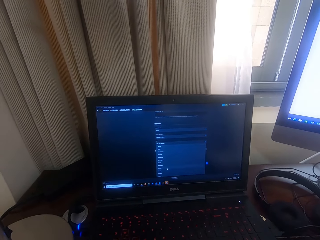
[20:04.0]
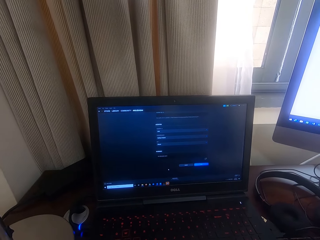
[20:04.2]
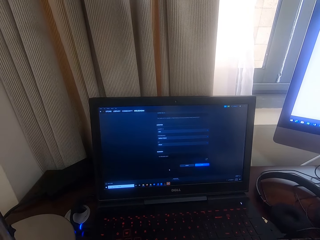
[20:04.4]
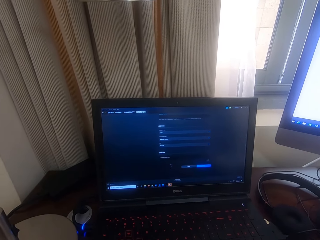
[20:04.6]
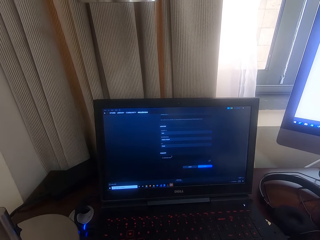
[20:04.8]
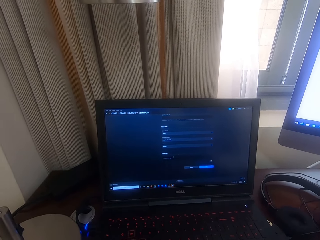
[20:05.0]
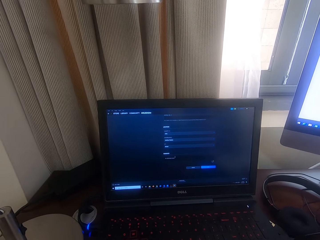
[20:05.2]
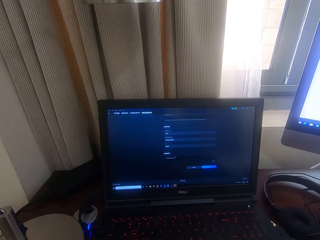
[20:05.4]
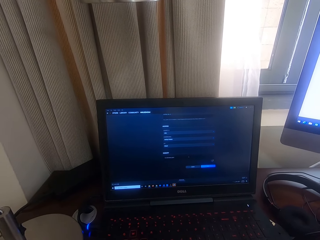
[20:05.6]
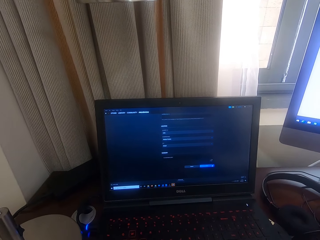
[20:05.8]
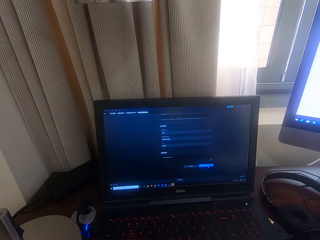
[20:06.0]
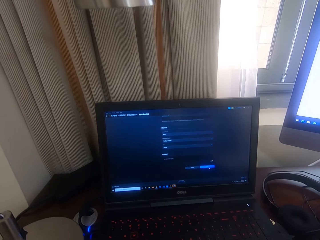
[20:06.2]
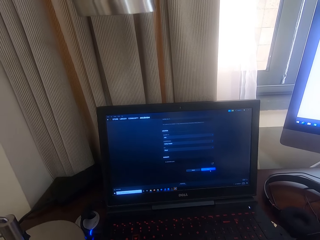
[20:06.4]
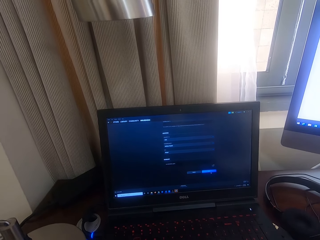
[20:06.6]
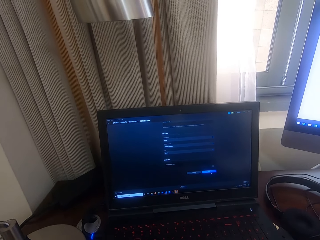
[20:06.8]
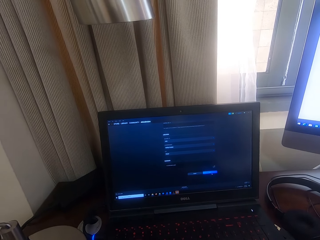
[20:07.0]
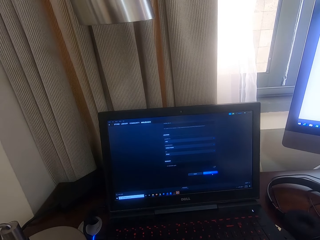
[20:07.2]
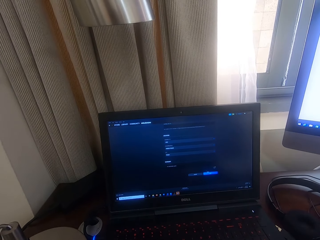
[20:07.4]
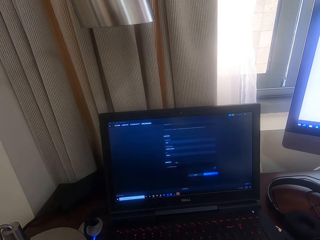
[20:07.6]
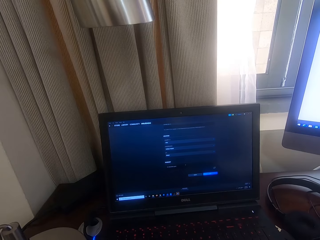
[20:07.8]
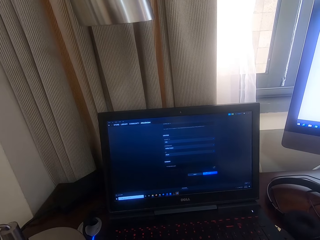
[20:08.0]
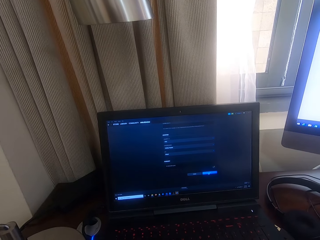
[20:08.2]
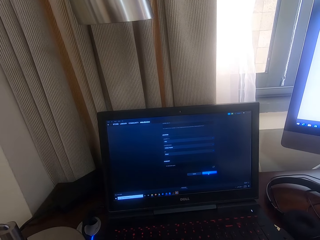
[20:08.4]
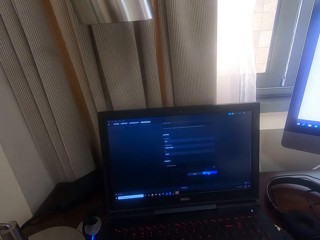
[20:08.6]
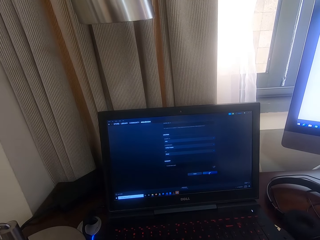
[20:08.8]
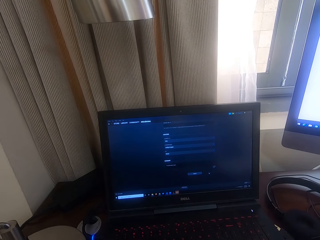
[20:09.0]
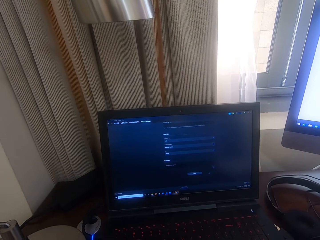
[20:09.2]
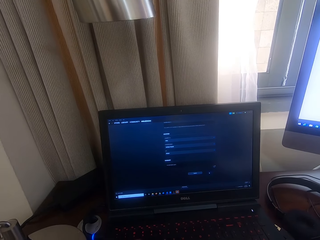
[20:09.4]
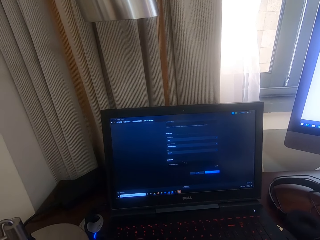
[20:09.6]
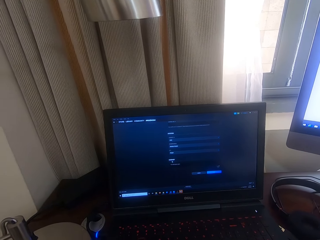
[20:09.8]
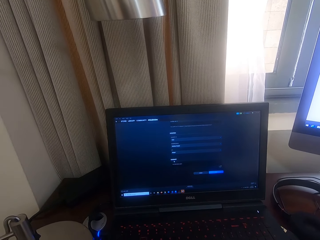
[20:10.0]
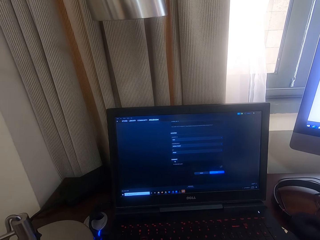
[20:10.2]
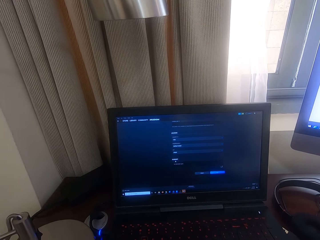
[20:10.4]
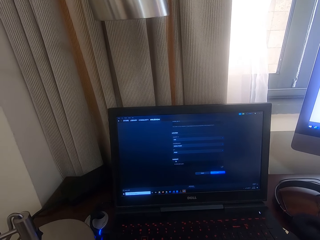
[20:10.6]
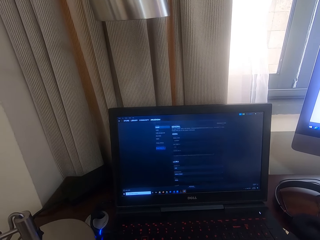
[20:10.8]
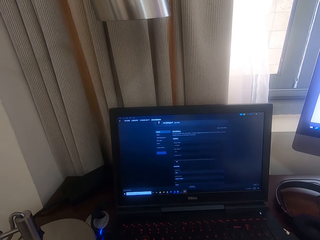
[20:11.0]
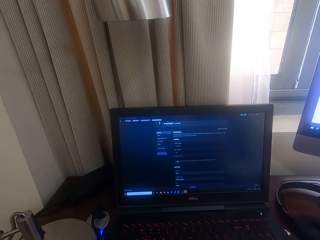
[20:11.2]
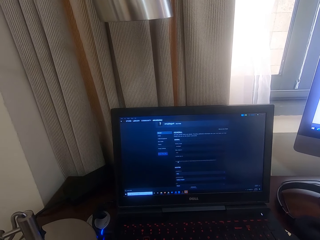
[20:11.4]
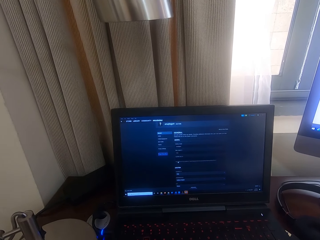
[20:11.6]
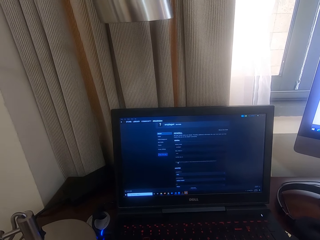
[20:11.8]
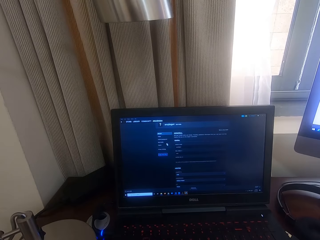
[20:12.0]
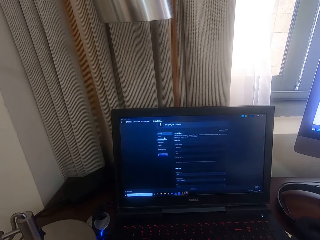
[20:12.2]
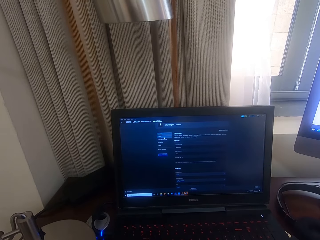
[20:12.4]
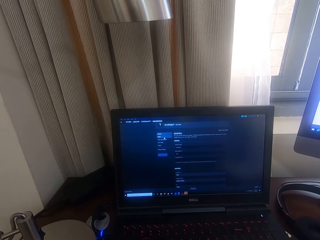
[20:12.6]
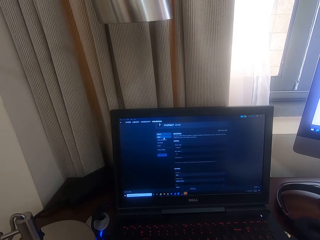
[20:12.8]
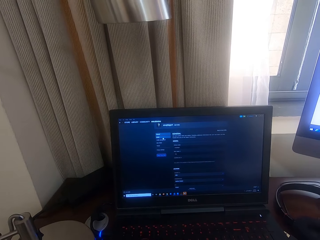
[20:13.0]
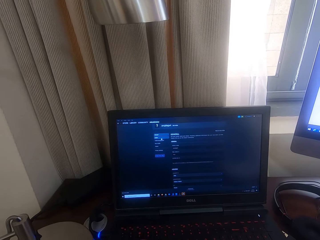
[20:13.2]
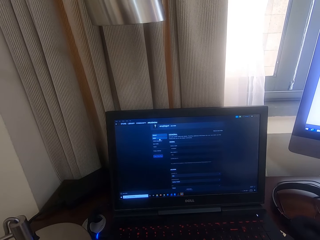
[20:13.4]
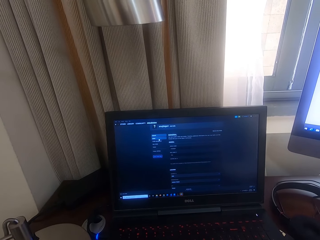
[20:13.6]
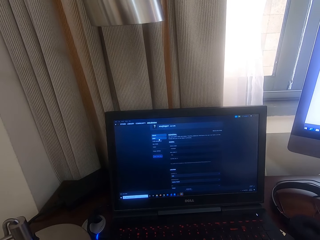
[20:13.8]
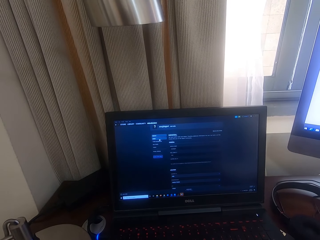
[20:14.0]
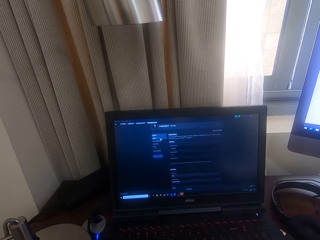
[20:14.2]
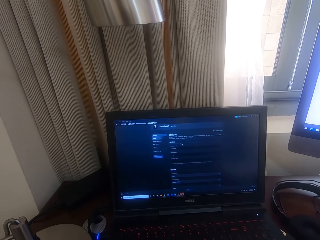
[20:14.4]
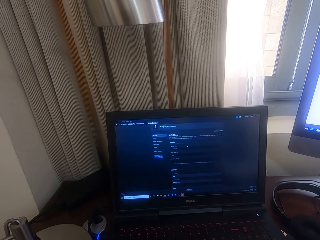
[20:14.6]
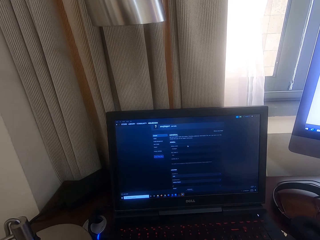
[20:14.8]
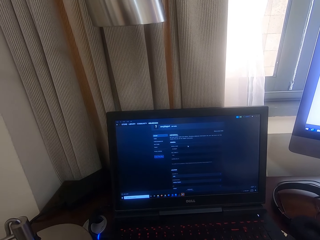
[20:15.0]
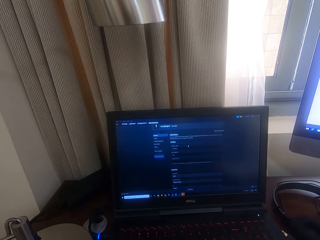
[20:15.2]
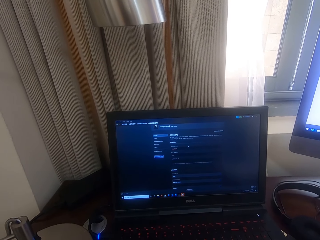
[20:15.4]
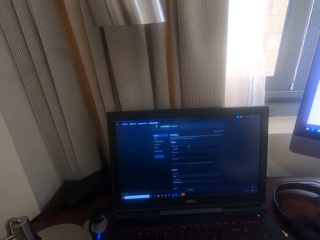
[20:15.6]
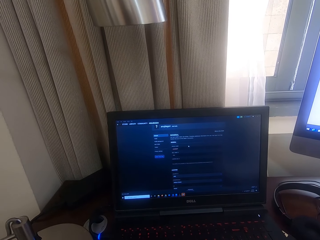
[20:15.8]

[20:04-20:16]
The camera wearer stares at the laptop.

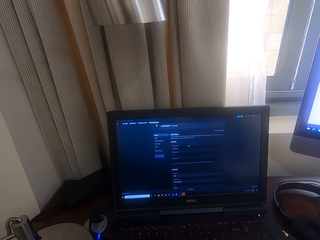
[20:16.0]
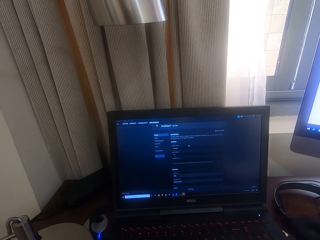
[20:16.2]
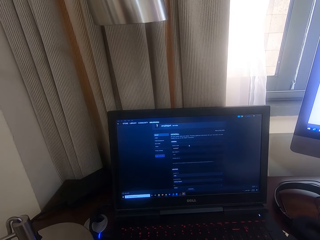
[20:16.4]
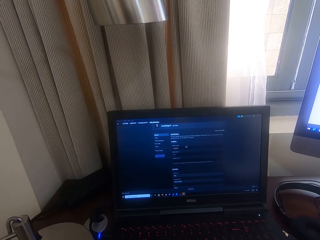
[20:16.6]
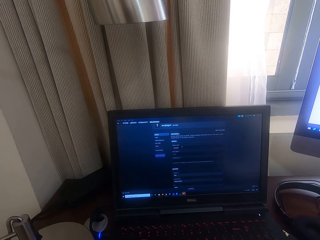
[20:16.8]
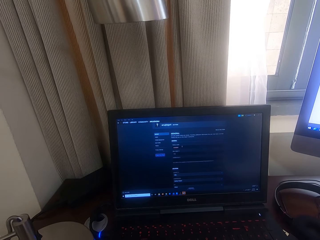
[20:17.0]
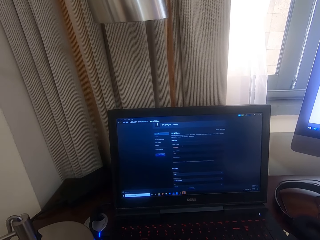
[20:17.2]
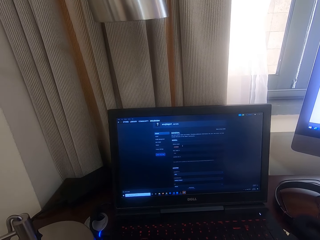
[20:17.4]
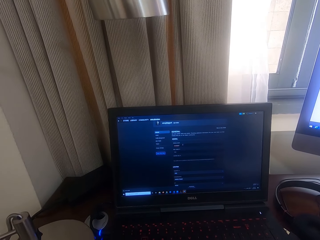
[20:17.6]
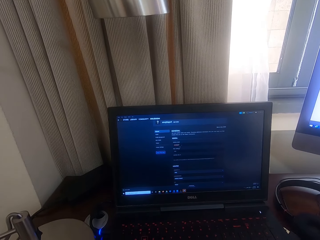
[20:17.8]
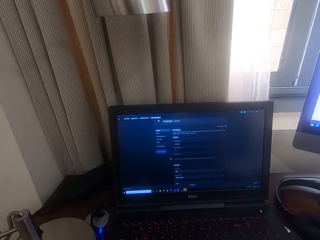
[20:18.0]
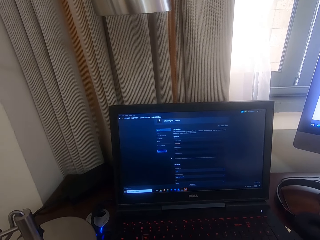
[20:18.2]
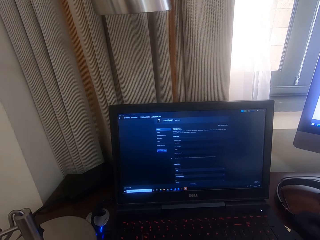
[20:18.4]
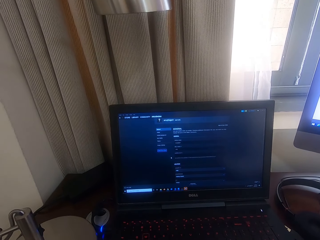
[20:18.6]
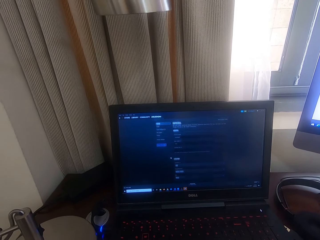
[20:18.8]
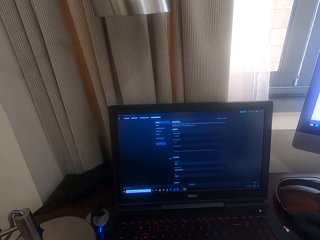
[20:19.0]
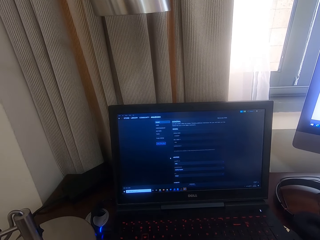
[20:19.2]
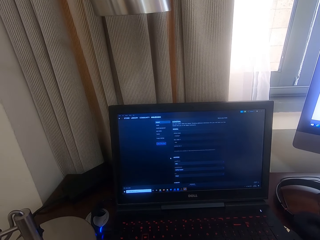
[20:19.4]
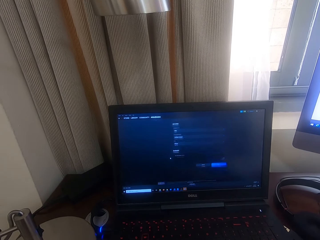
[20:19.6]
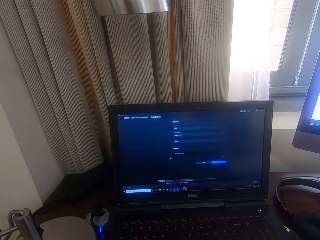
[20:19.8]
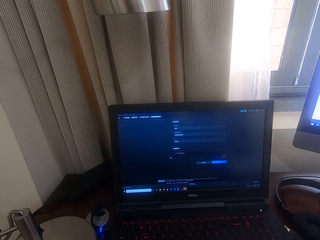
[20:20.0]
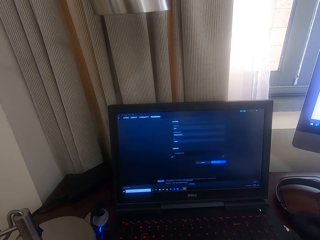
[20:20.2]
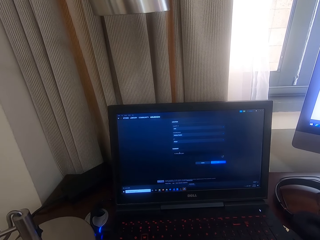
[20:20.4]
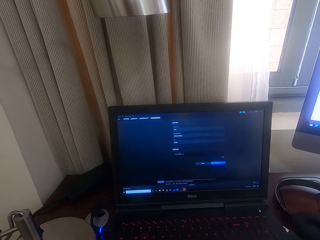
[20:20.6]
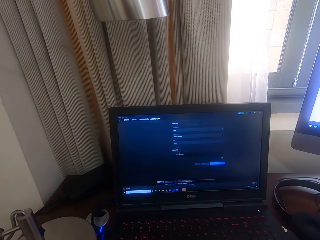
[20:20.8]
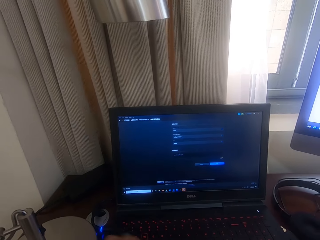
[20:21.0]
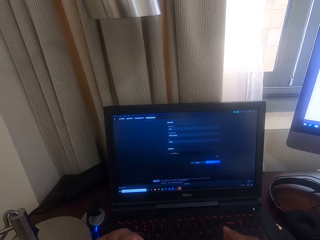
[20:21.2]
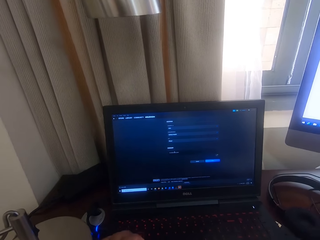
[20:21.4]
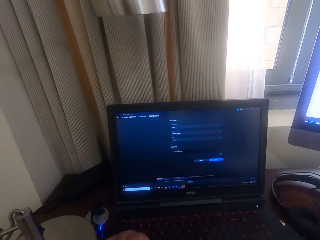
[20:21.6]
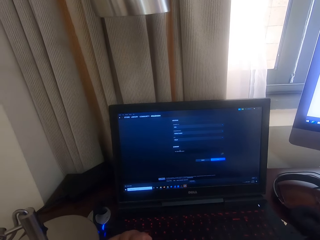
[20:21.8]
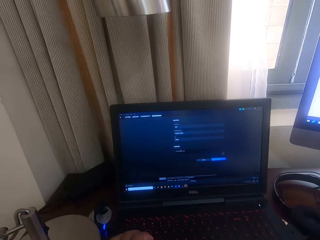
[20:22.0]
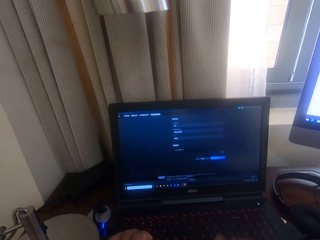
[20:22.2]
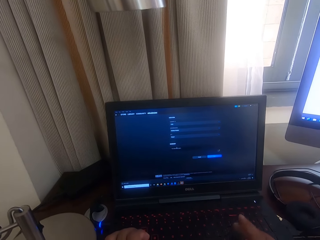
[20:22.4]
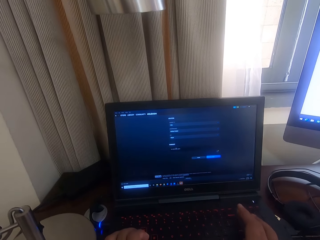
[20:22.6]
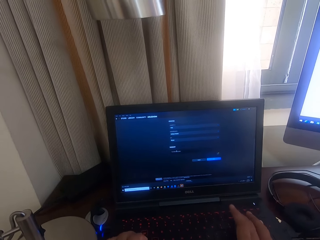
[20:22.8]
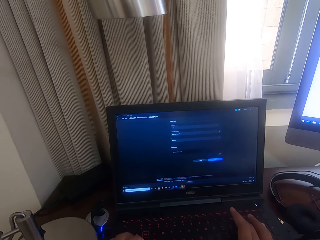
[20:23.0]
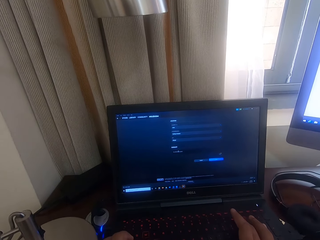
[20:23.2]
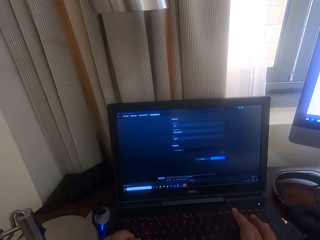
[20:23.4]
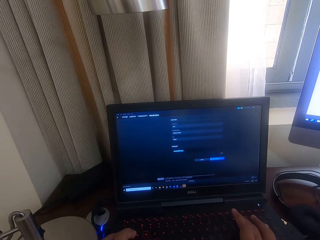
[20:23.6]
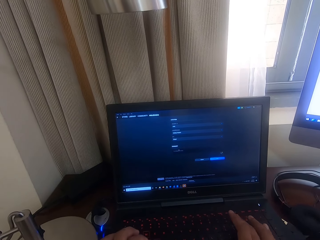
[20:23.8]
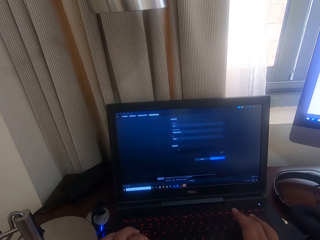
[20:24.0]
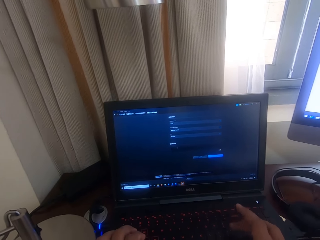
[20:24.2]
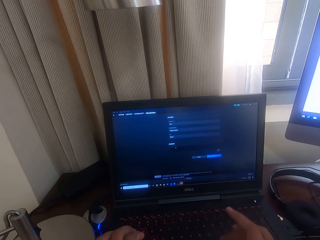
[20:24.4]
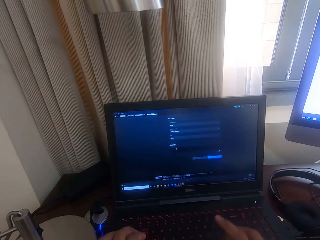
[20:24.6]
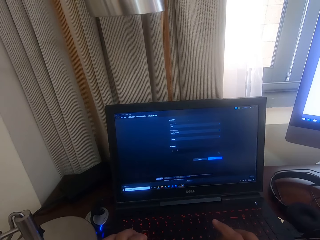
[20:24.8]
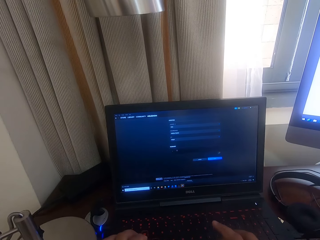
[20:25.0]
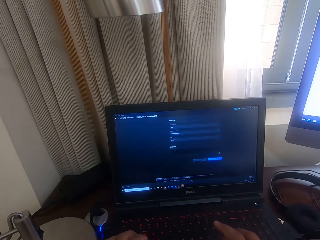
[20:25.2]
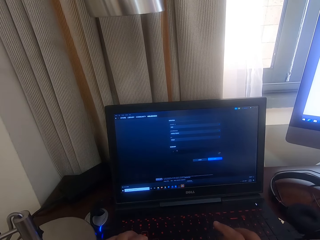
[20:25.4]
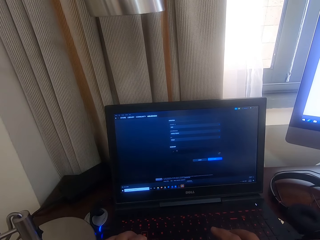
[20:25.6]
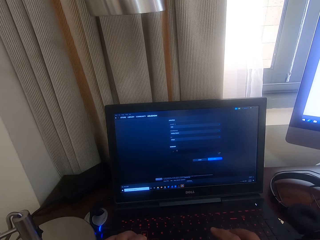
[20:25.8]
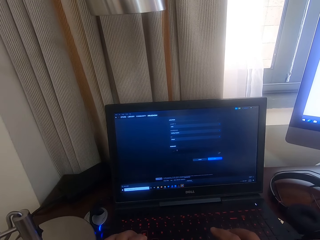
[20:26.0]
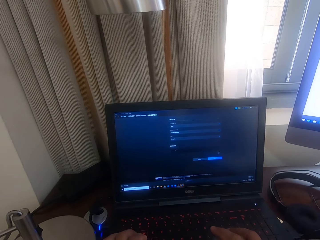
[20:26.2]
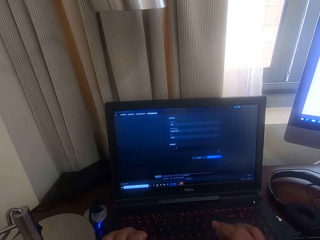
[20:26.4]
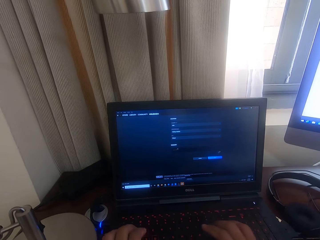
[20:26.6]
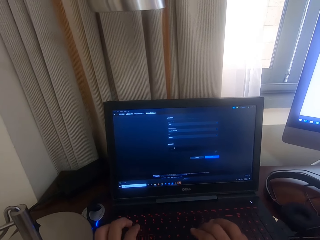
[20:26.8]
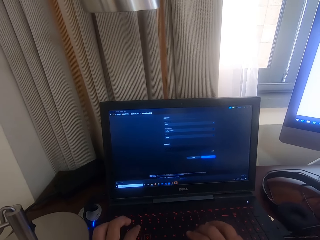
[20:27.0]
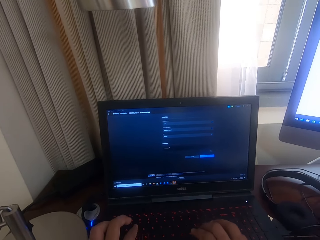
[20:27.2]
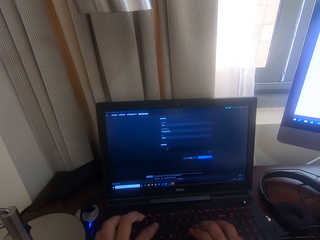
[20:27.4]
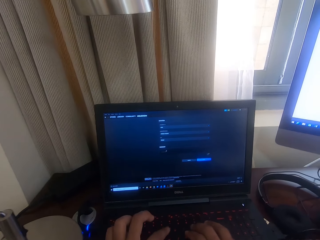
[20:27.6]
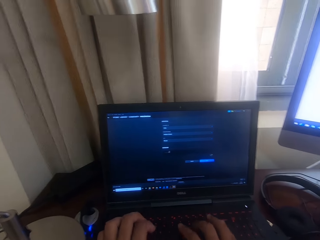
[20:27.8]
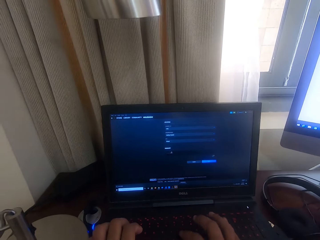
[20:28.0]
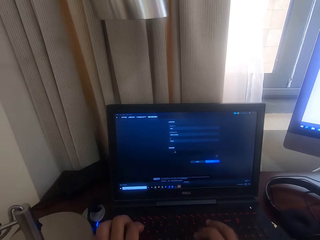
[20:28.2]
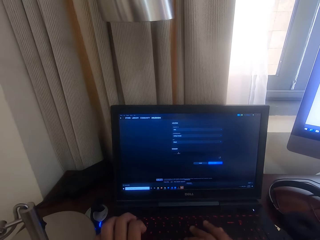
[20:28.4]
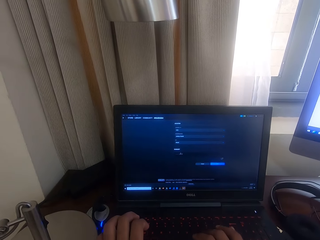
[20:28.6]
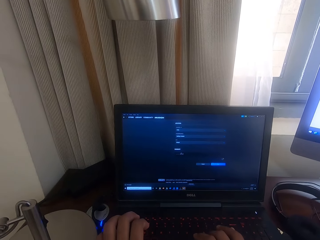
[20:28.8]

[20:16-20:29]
The camera wearer types on the laptop keyboard.
